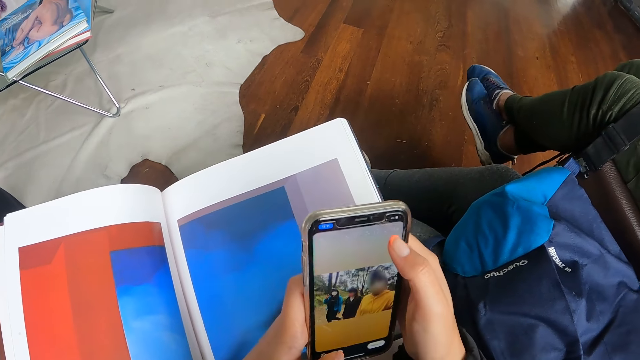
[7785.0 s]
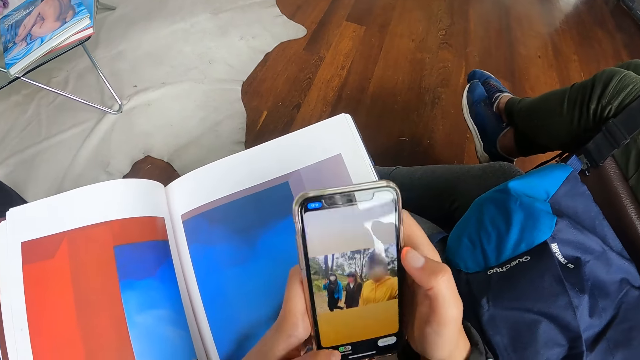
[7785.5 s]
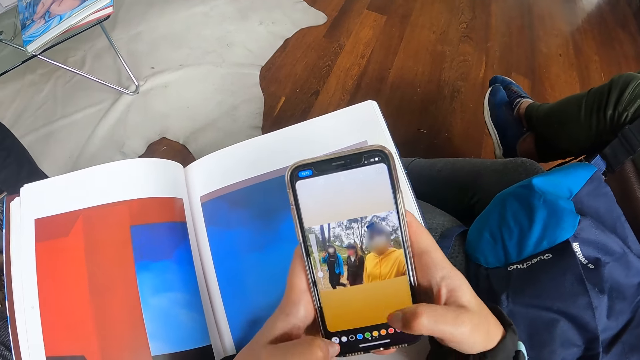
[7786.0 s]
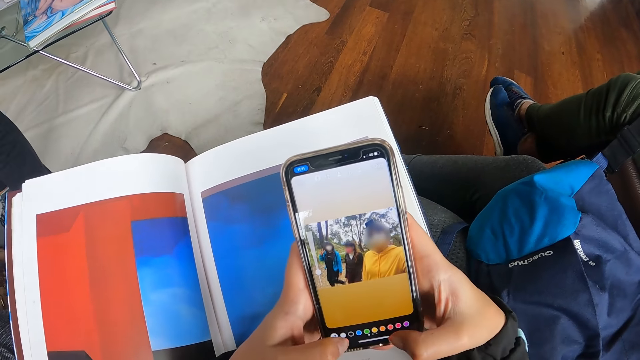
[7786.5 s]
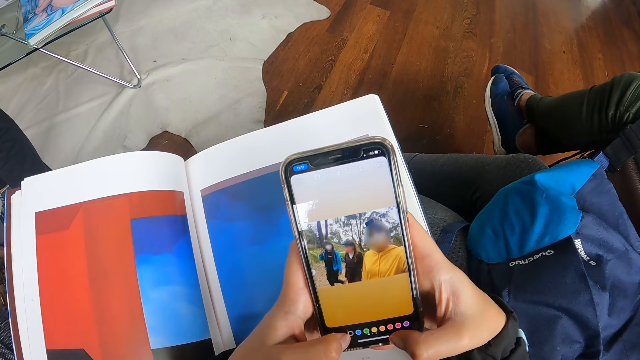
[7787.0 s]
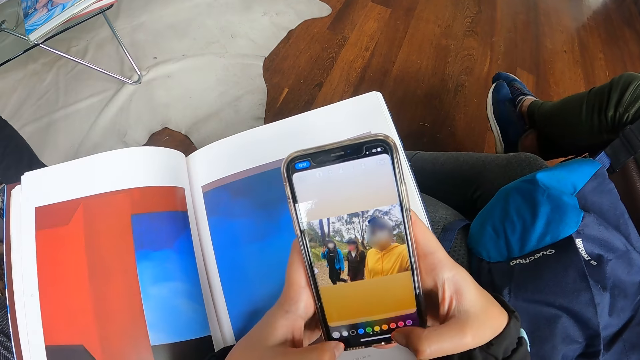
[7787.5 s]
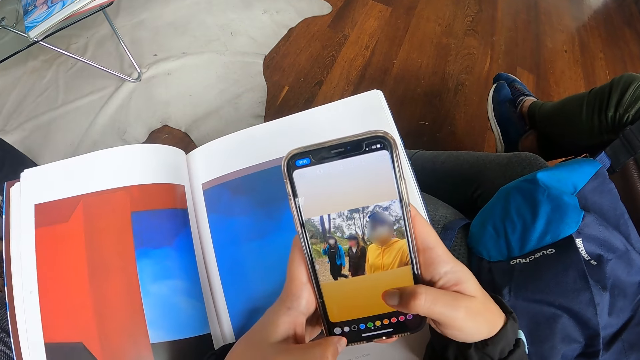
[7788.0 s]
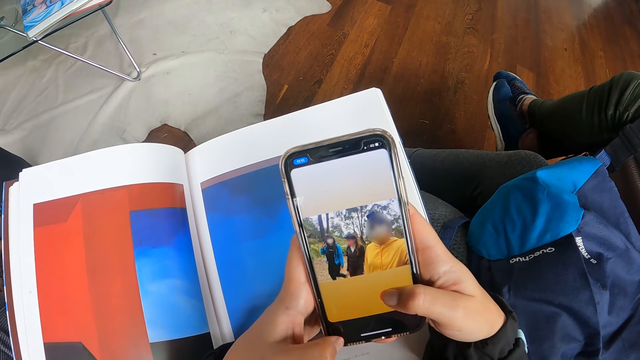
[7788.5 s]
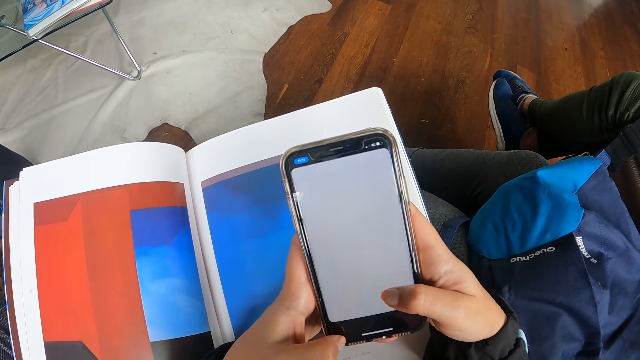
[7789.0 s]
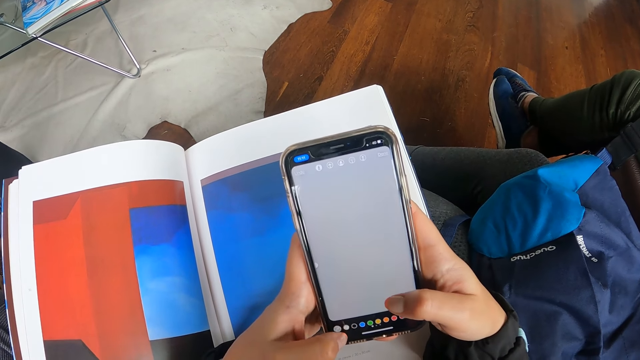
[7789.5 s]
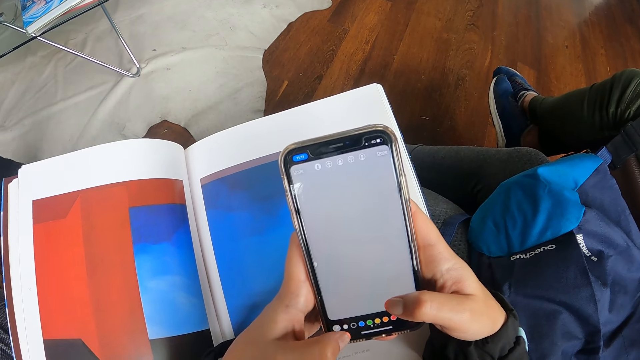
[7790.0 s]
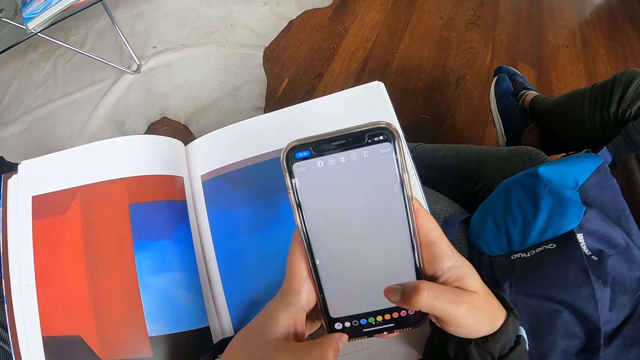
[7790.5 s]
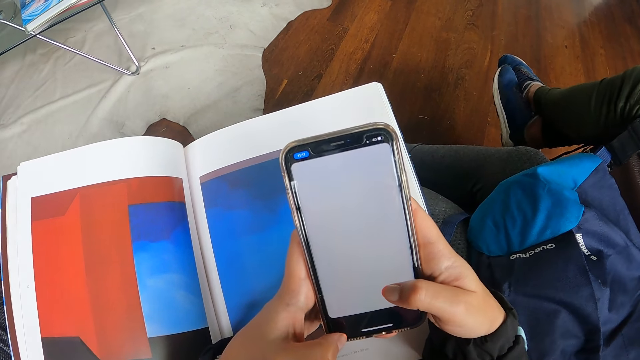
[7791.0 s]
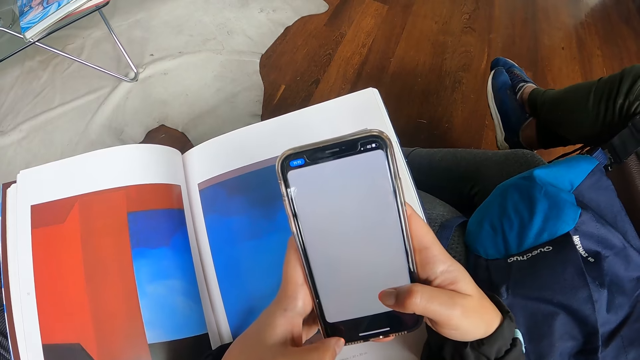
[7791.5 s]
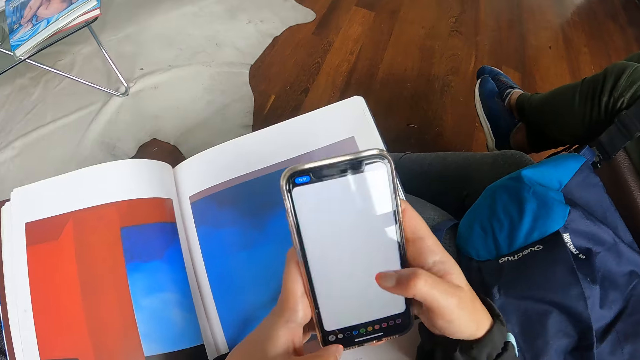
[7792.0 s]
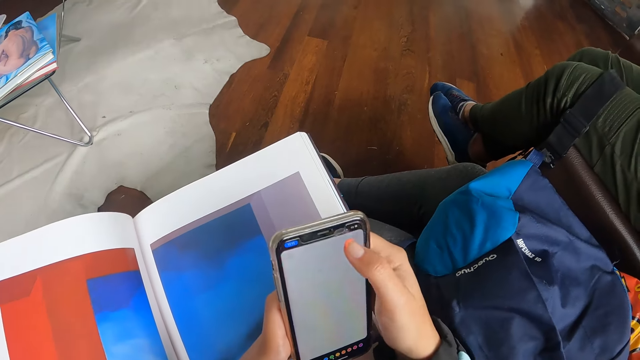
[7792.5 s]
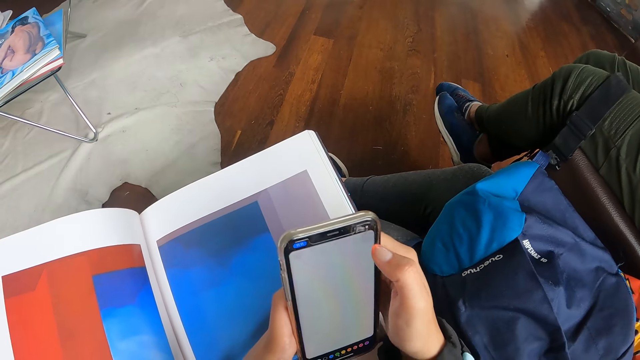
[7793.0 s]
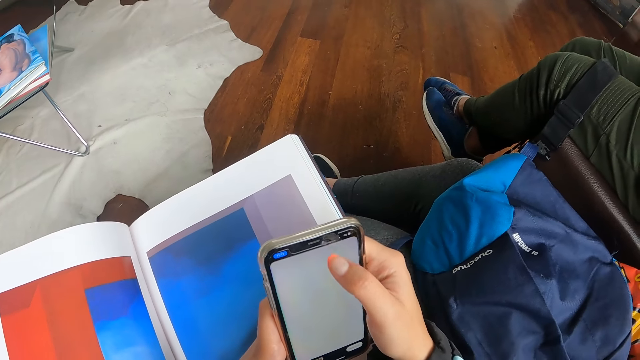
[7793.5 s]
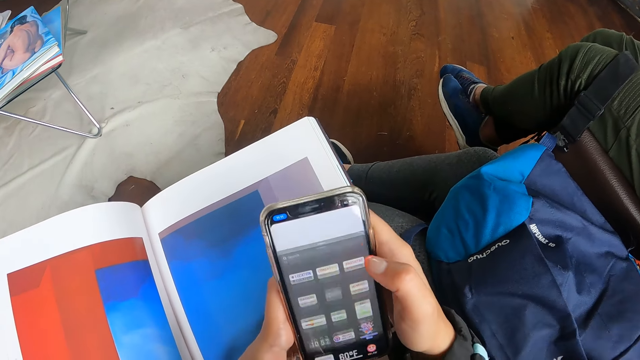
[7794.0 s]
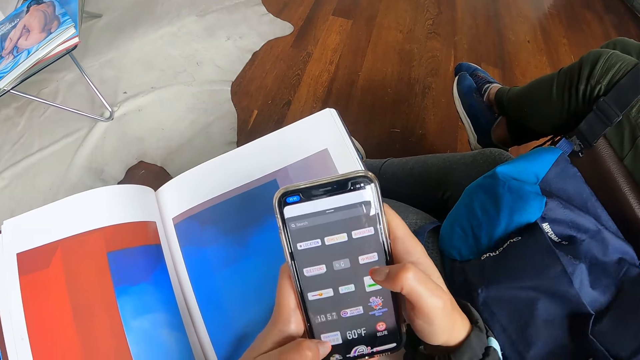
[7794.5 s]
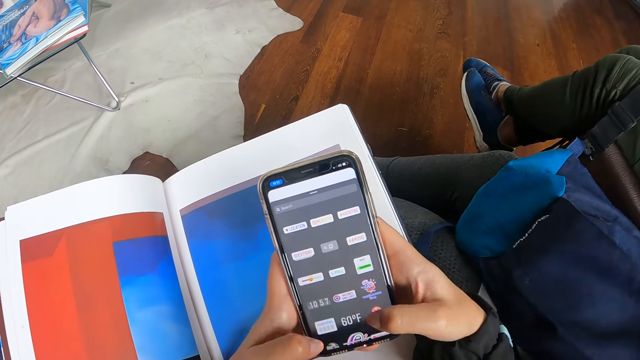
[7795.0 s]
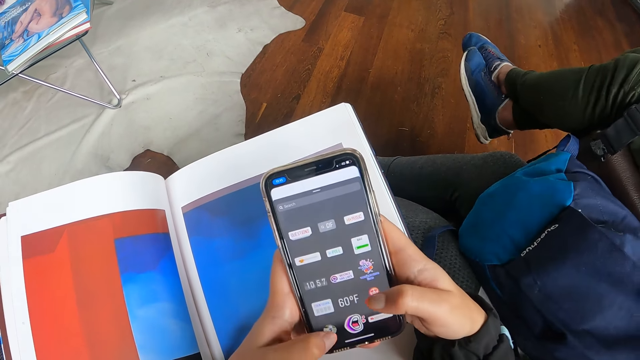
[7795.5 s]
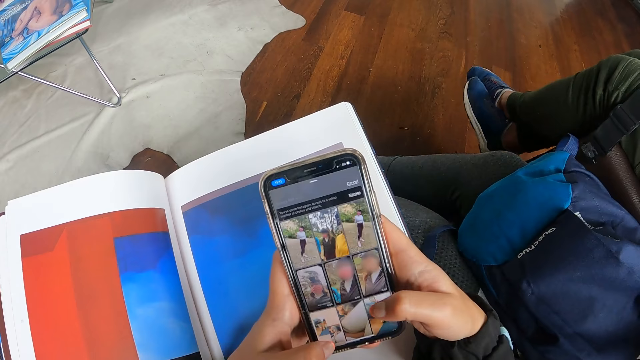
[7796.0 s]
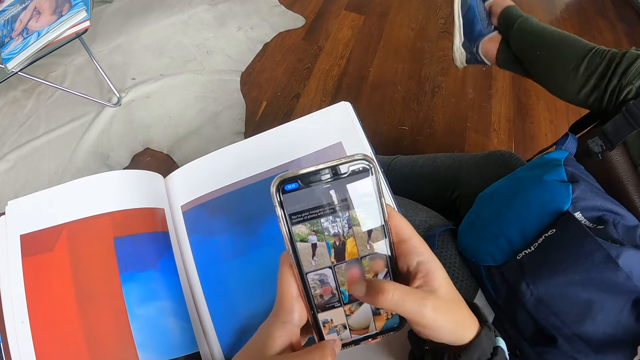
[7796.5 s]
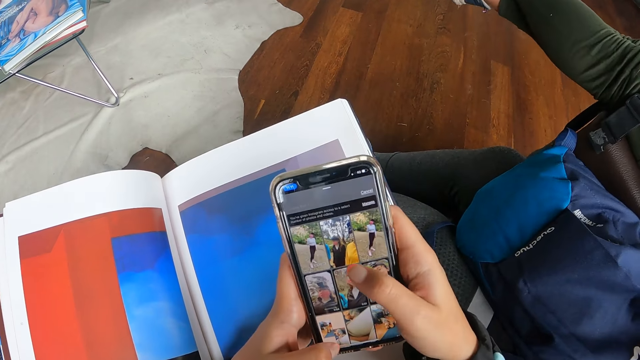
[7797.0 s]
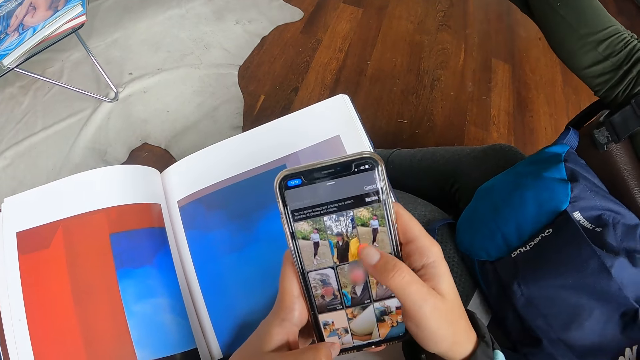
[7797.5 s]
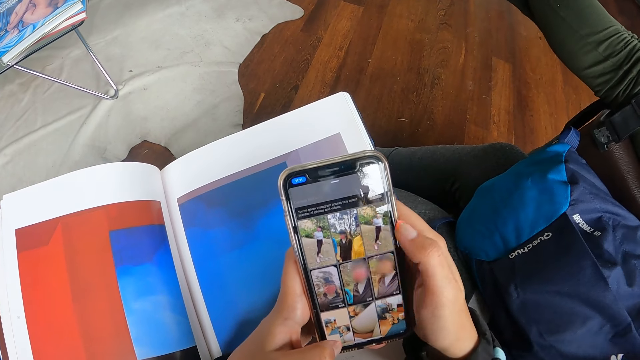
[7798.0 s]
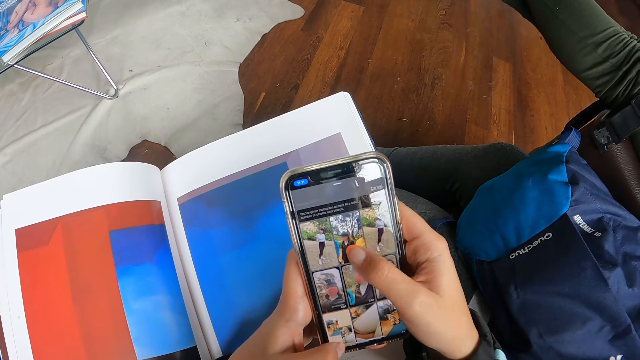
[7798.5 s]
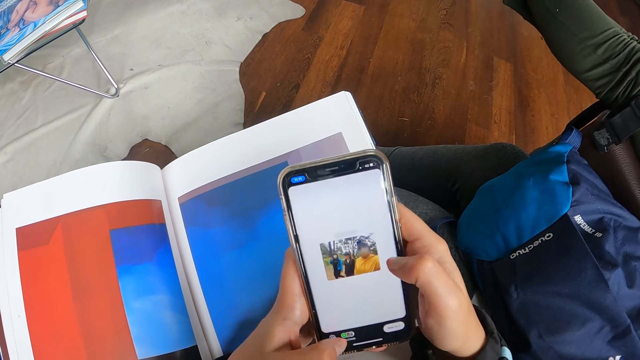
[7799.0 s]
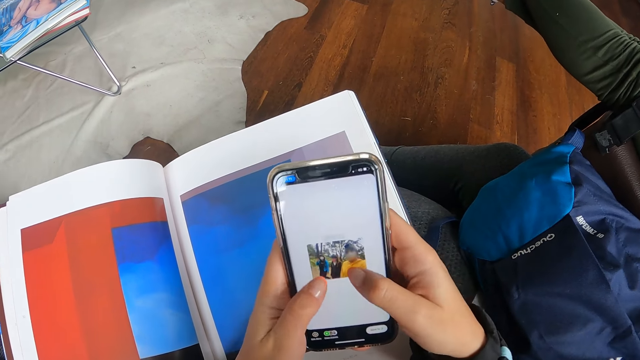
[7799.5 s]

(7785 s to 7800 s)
The camera wearer touches on the phone. They scroll on the phone.

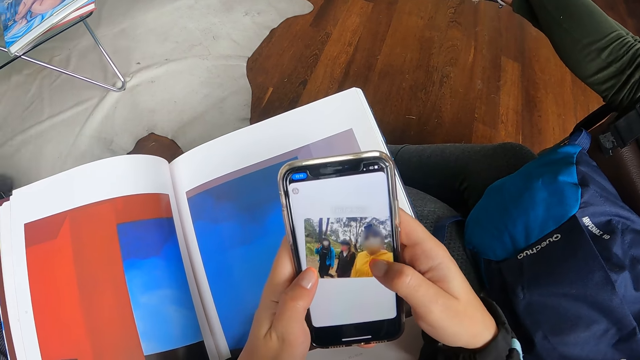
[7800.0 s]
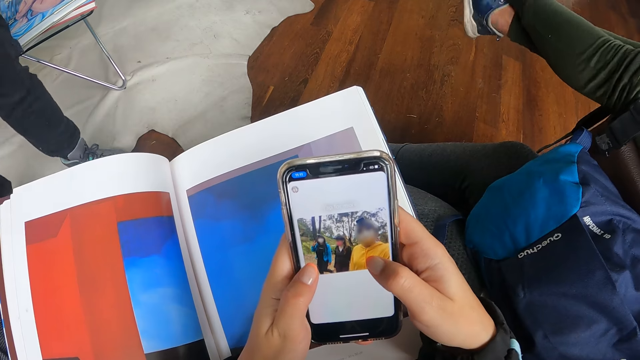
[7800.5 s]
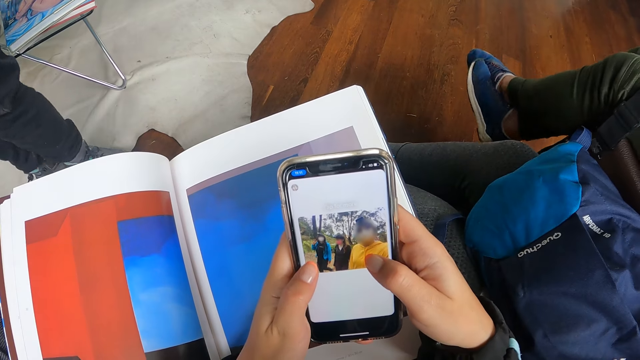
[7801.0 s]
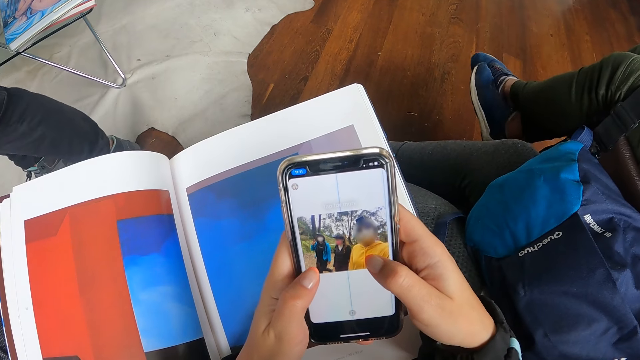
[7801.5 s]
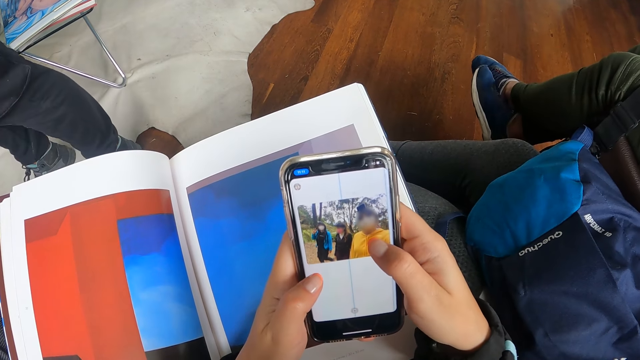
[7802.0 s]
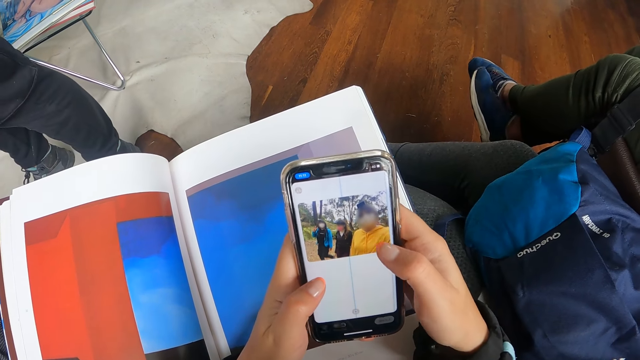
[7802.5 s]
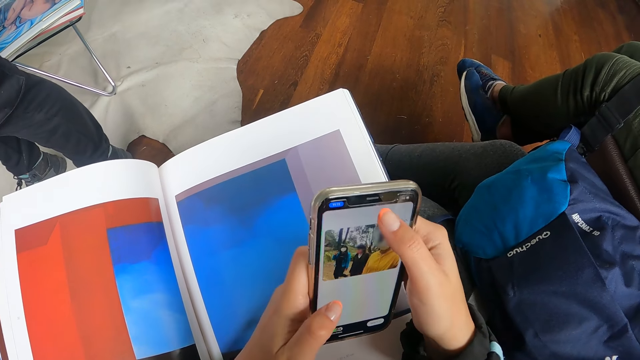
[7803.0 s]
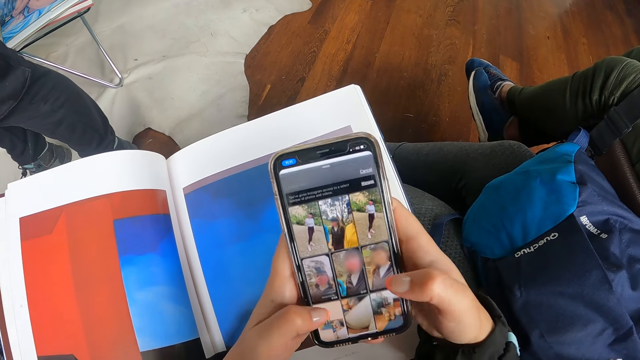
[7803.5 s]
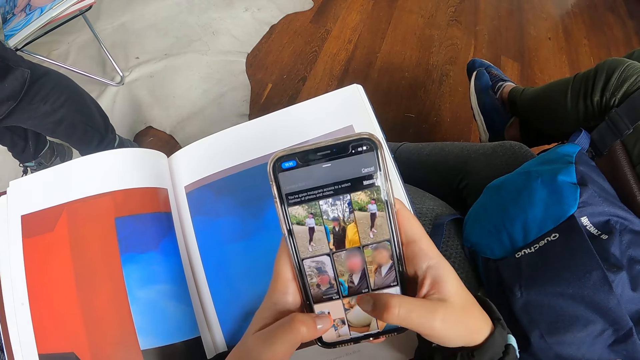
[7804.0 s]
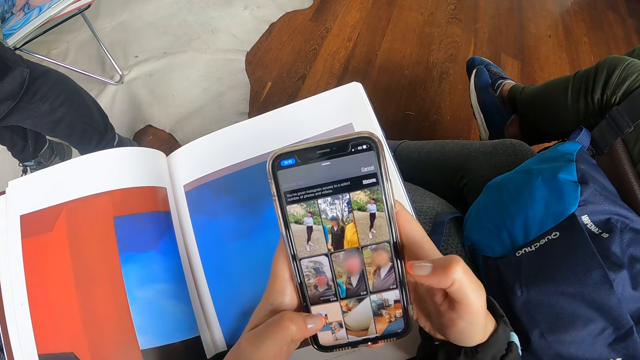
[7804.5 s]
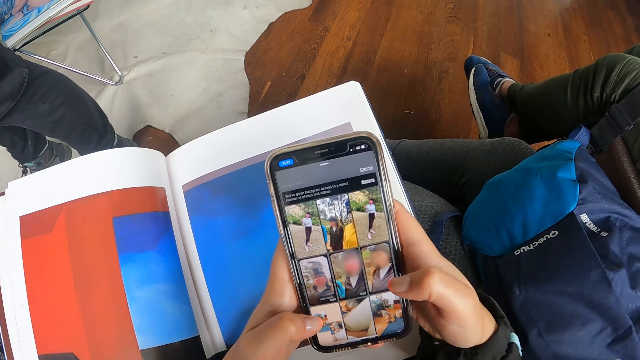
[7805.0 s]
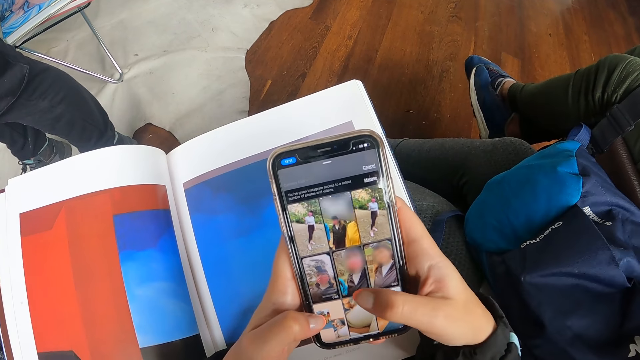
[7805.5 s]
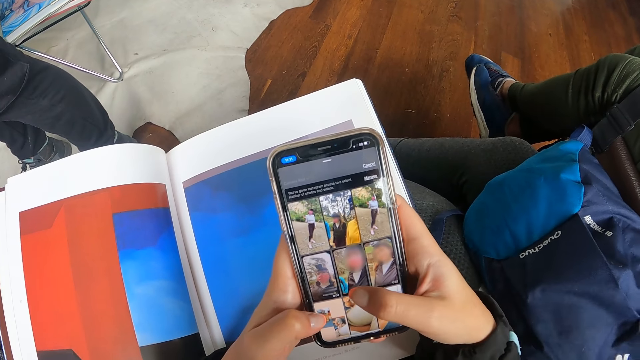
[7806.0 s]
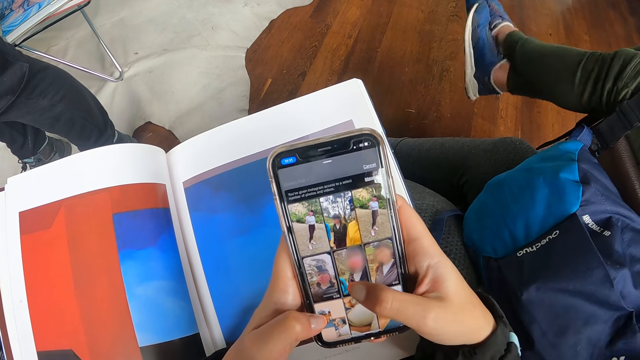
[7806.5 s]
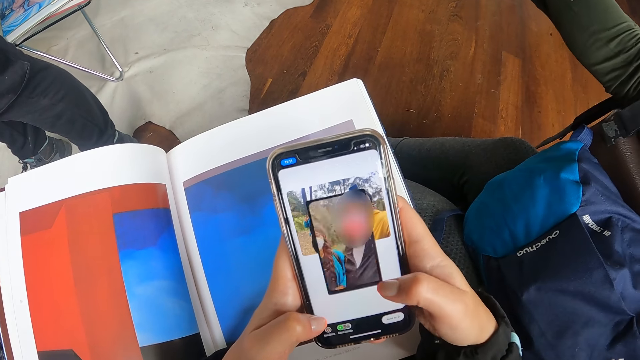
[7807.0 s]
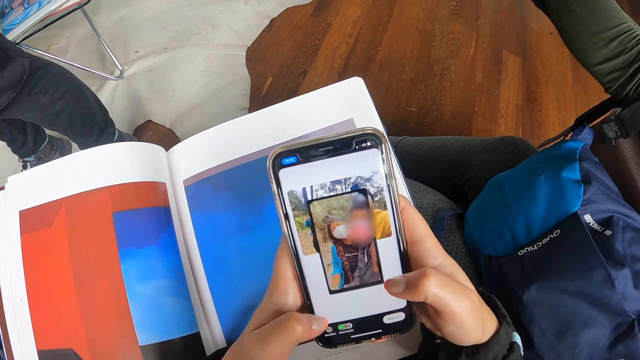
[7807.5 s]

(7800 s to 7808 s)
The camera wearer touches on the phone. They look on the phone.
